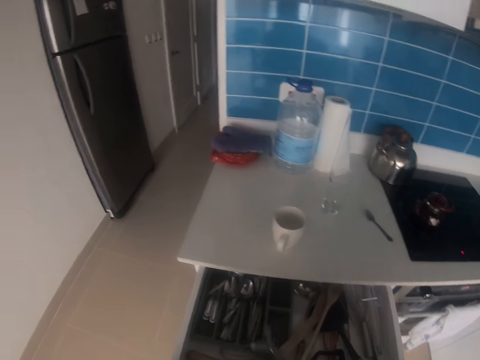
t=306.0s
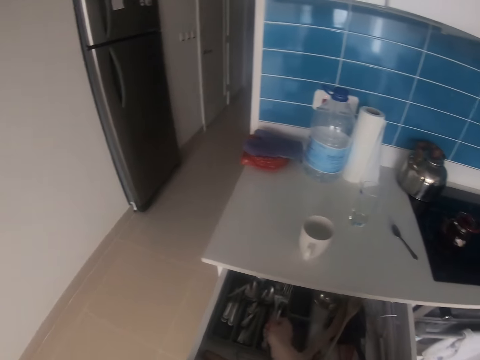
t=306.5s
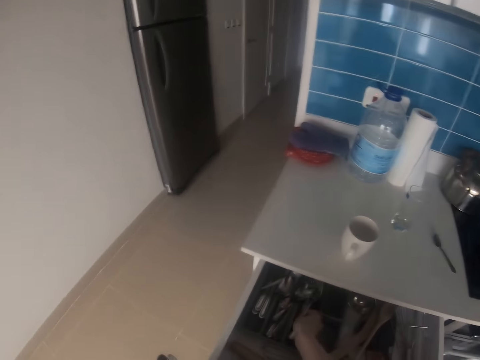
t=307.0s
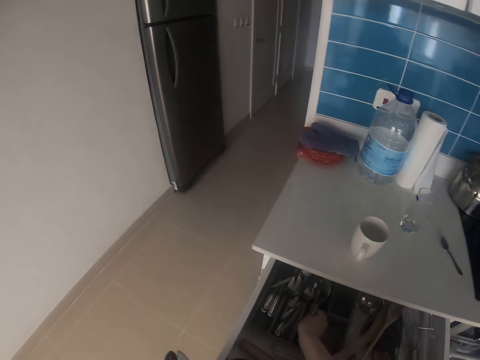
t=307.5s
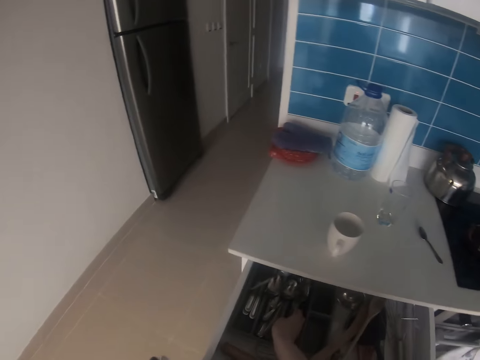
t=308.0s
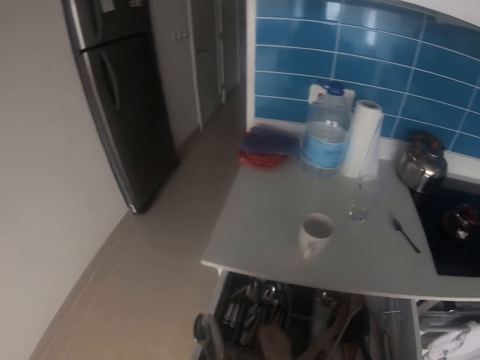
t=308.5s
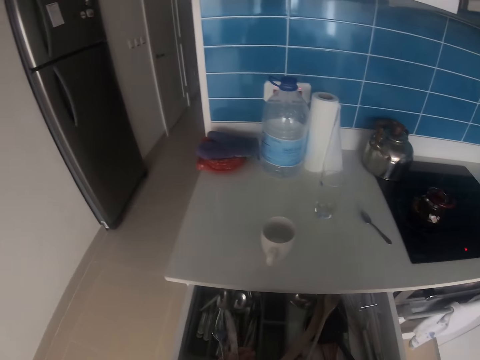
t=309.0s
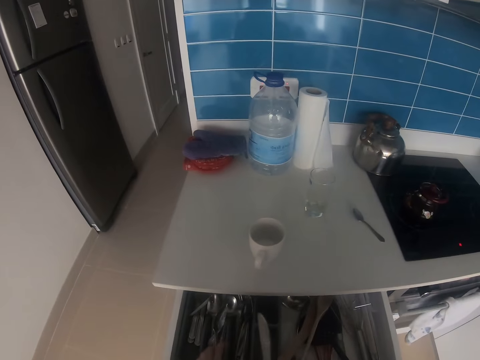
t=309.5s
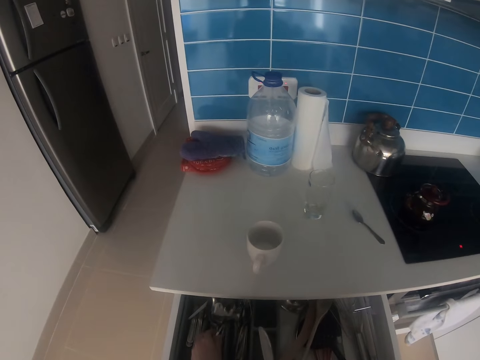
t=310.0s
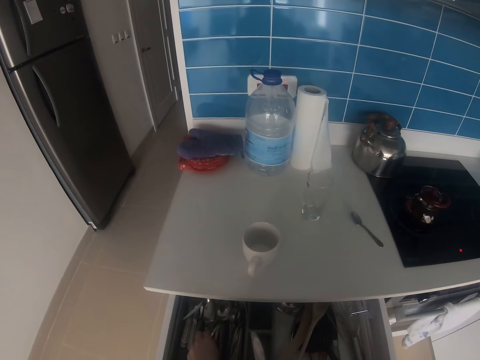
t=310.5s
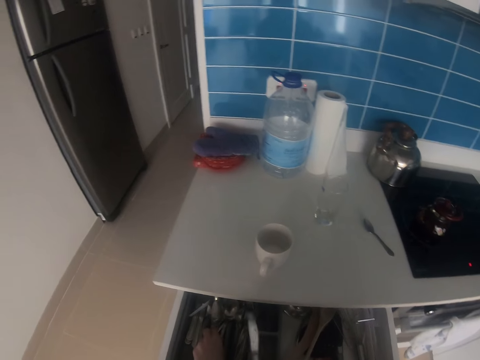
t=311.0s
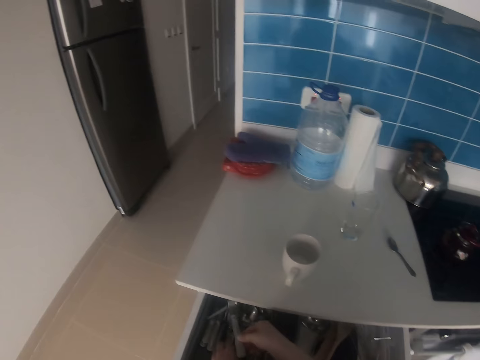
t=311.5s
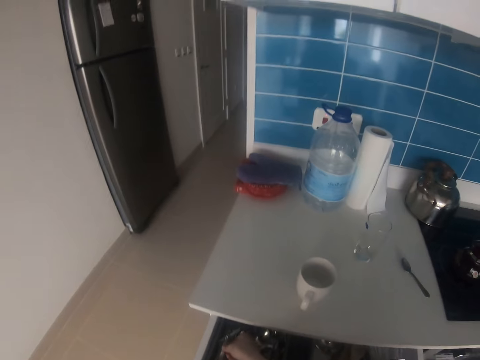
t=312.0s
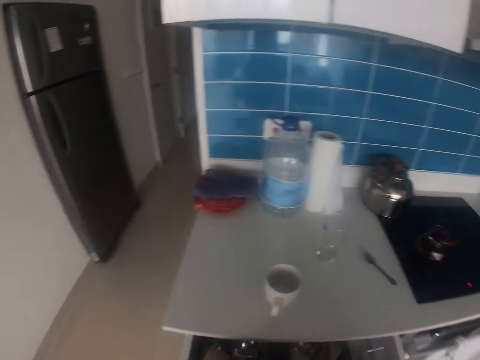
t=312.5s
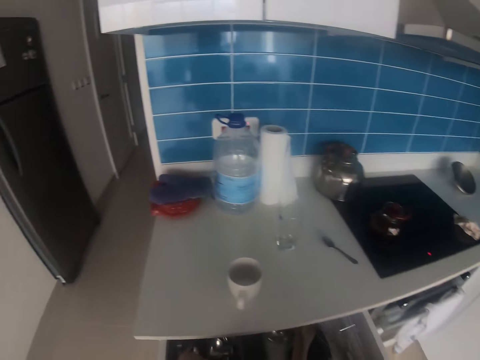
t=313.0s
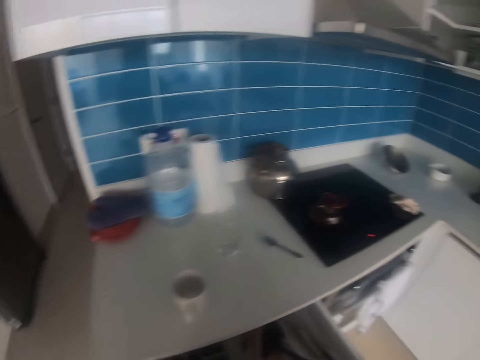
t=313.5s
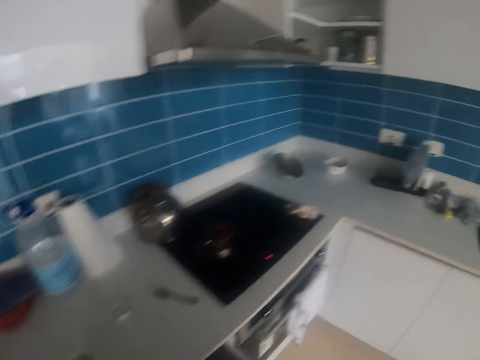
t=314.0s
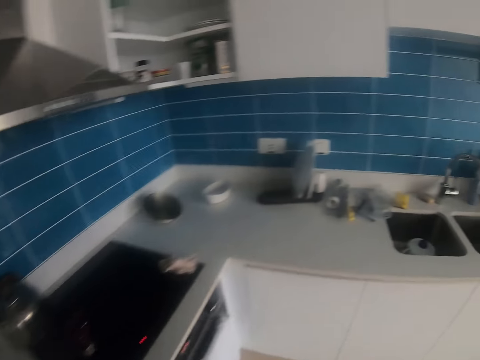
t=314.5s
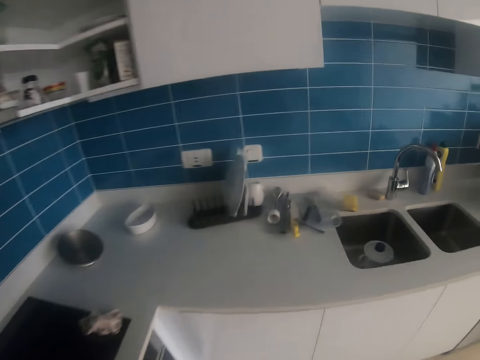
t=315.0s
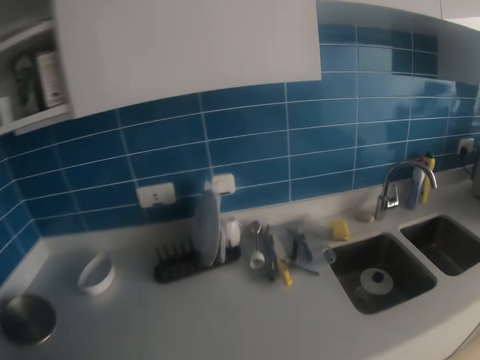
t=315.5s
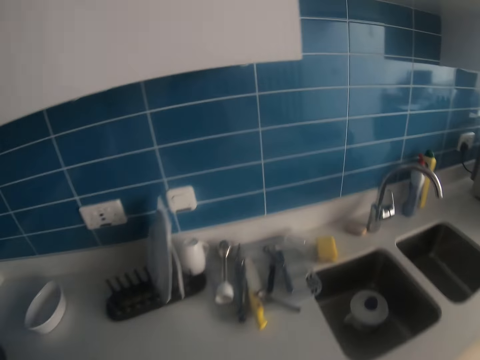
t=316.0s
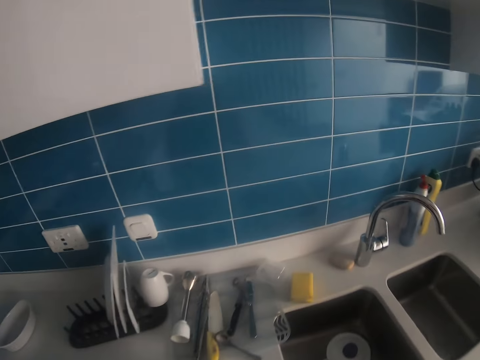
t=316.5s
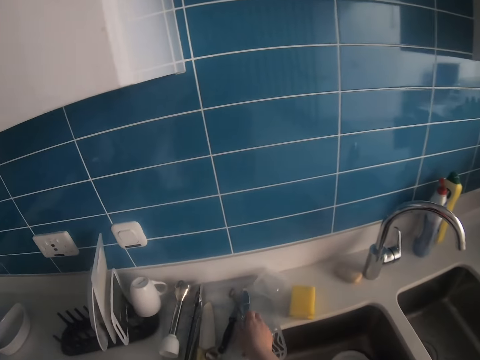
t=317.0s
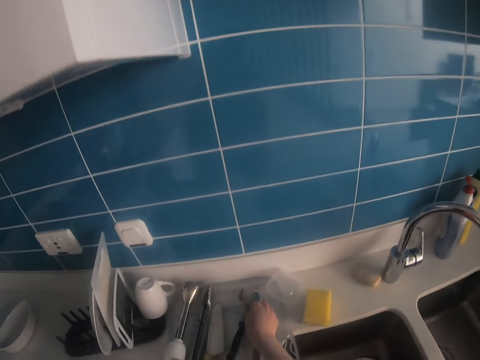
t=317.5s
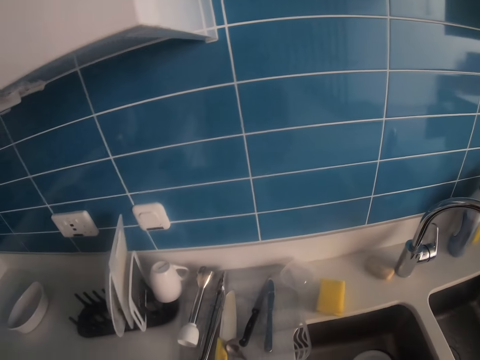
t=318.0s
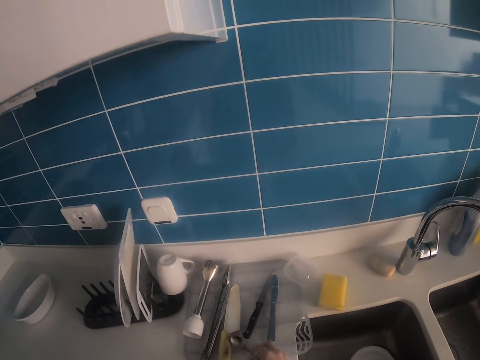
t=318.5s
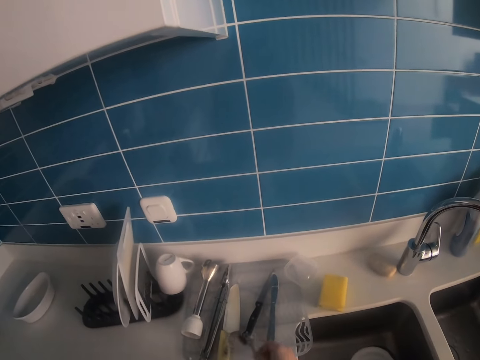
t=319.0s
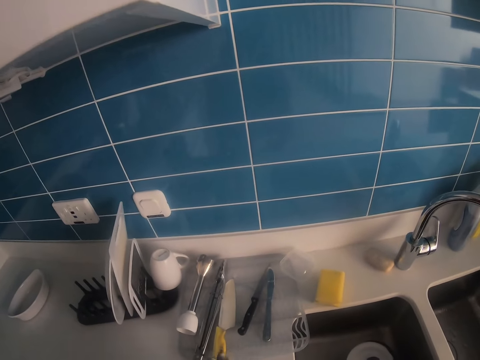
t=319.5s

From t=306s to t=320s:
The camera wearer puts the forks in the cabinet. They turn around. They pick up knives. They pick up the spoon on the table.

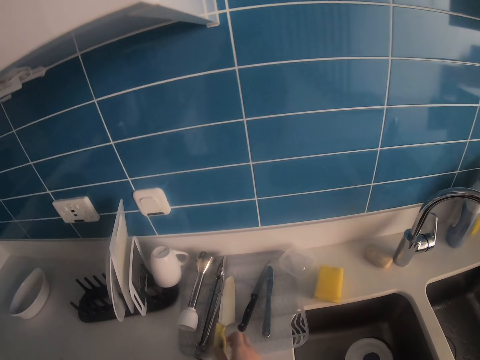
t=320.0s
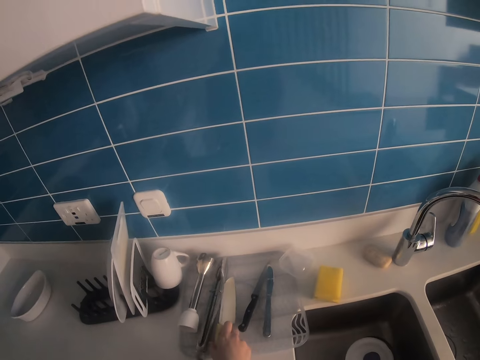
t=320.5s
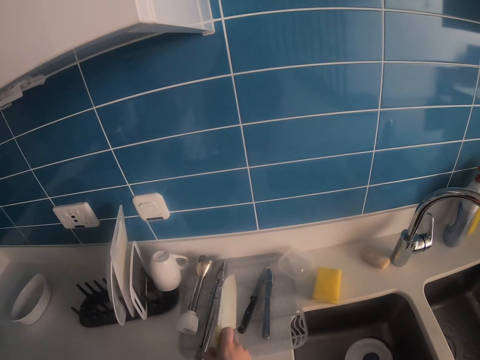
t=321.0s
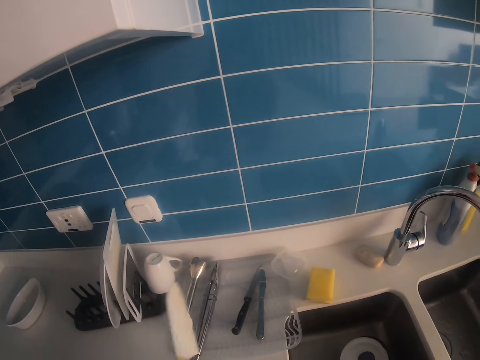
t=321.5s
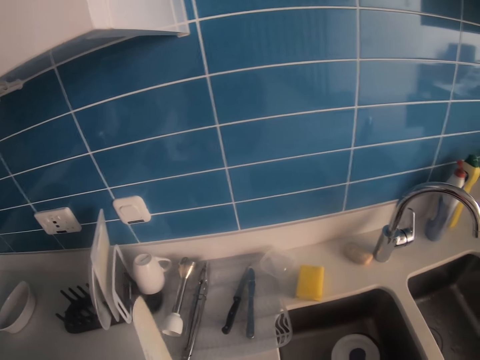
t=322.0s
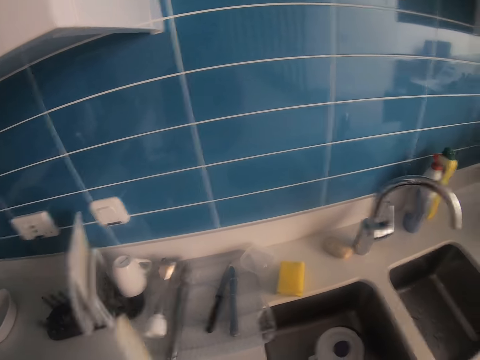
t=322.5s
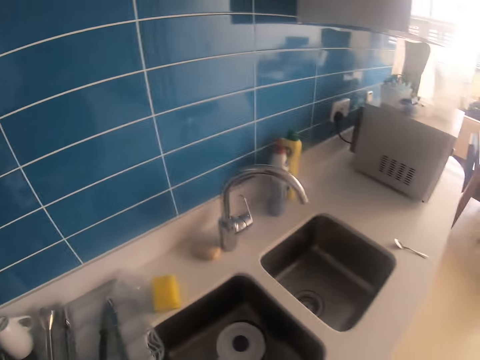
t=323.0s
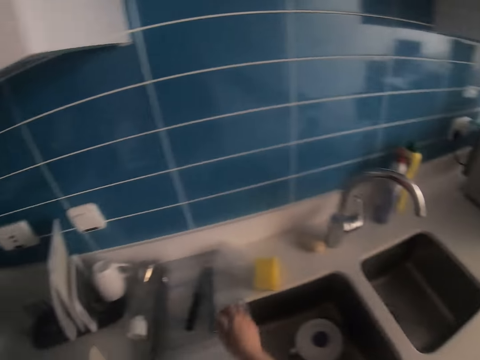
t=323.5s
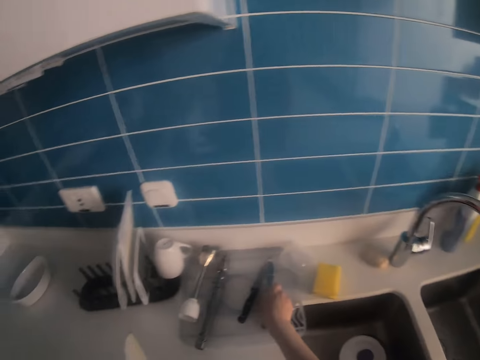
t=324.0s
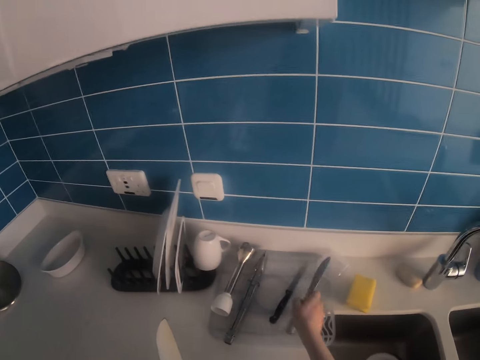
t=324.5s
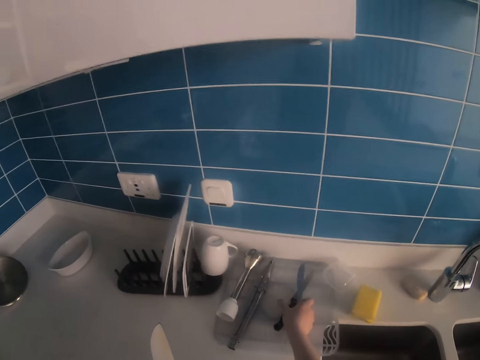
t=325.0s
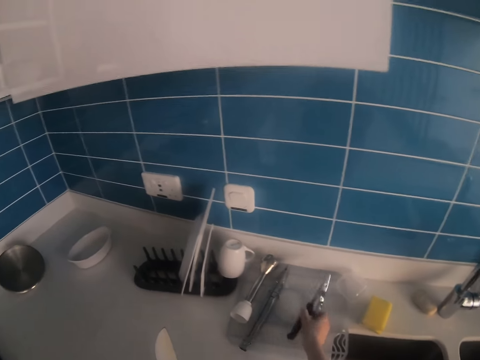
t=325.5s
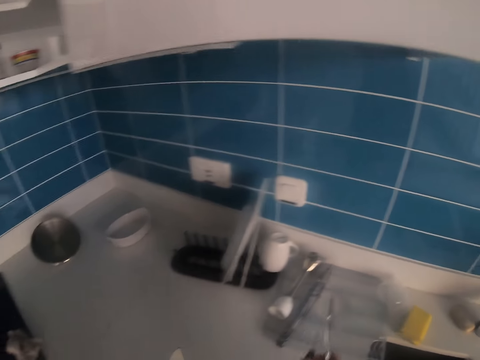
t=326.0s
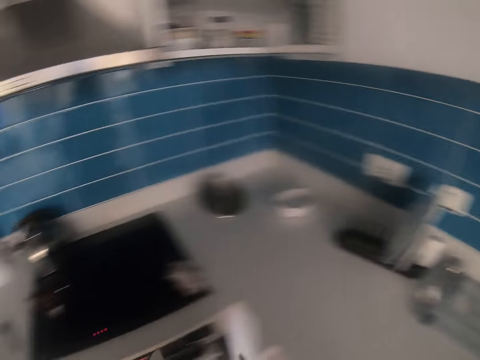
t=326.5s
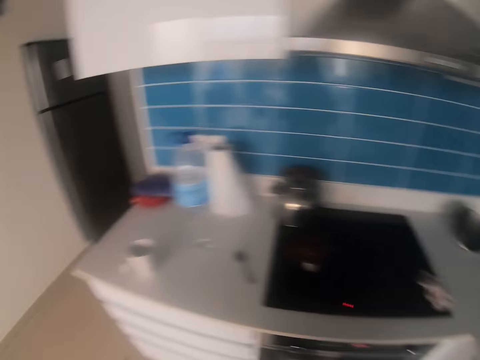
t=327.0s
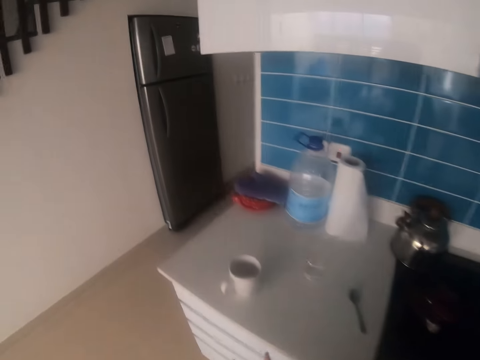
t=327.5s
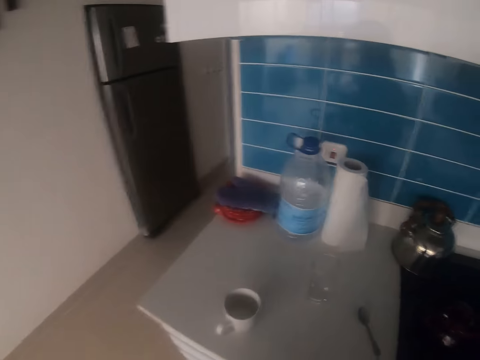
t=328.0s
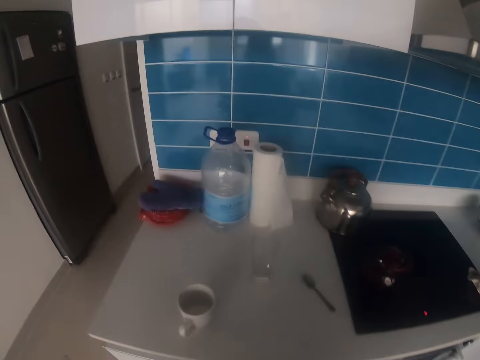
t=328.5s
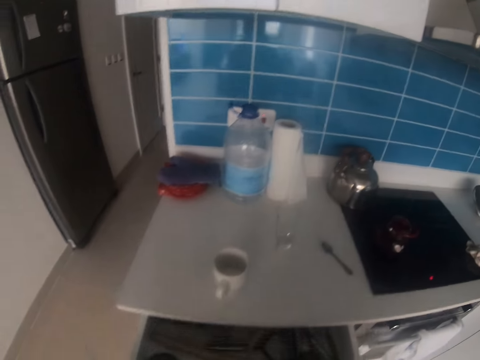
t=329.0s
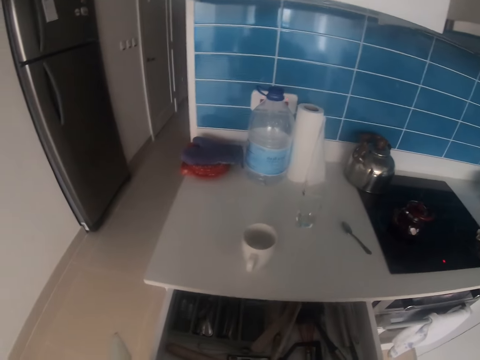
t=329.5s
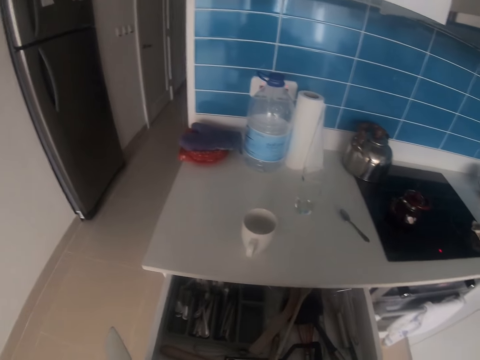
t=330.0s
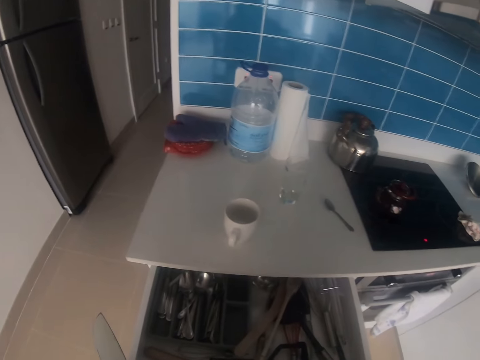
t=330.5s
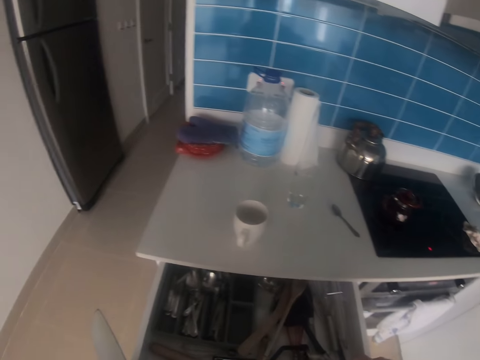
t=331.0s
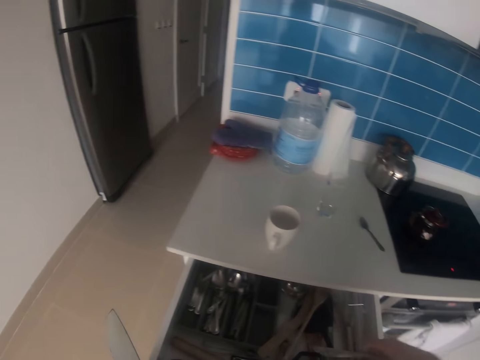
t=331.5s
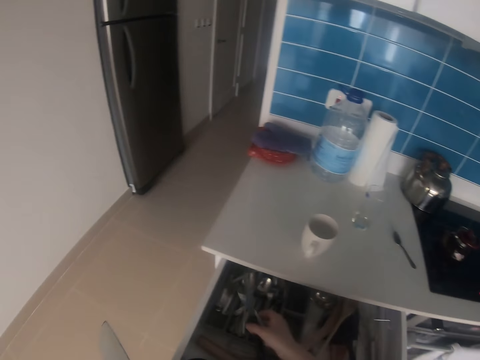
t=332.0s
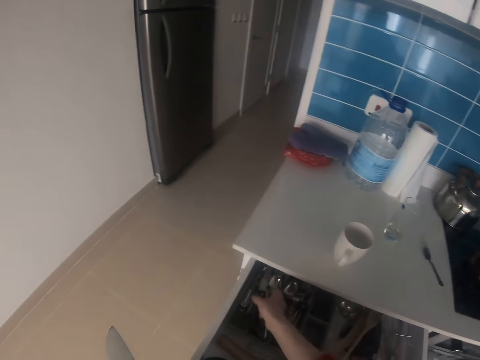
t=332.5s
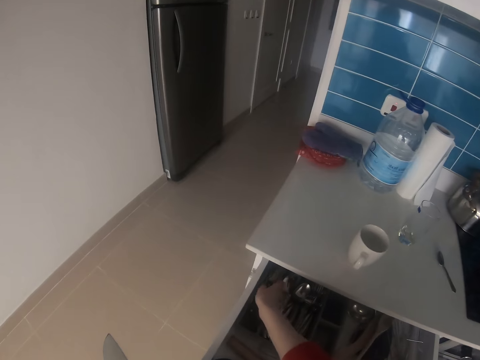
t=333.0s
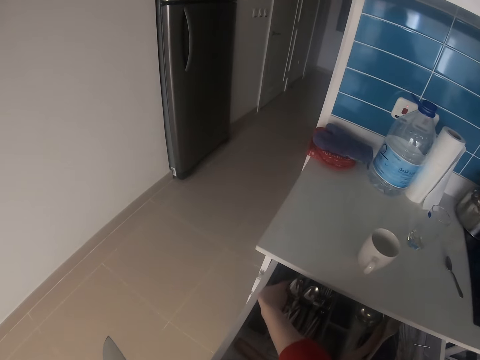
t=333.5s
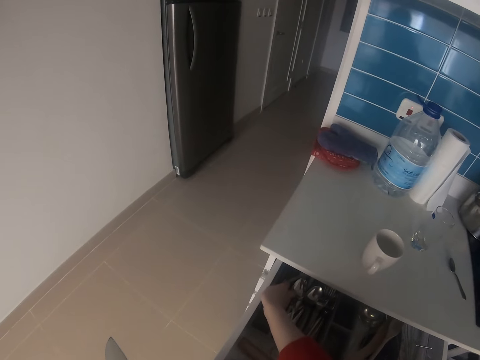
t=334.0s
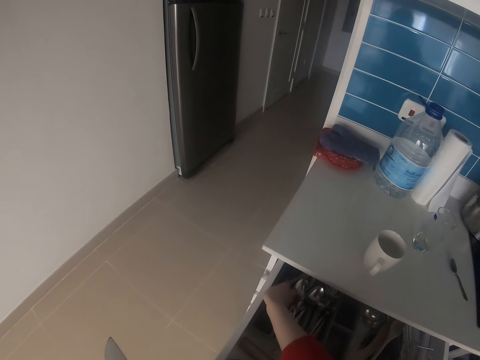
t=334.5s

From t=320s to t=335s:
The camera wearer picks up the knife. They turn around. They pick up the knife. They turn around. They open the cabinet. They put the knives in the drawer. They arrange the spoon in the cabinet.
